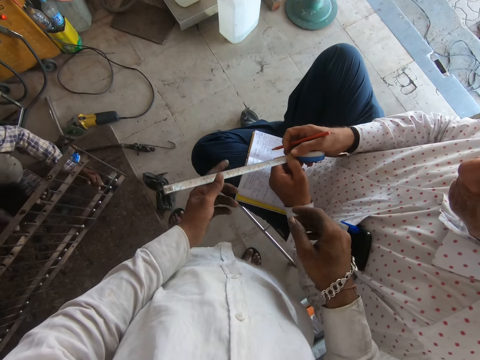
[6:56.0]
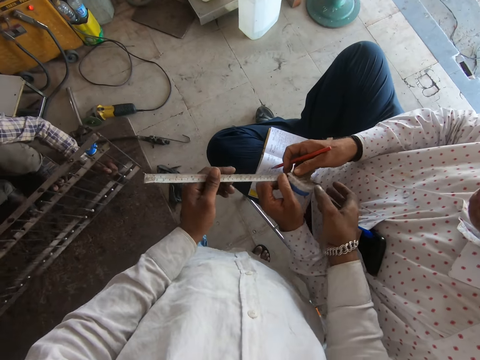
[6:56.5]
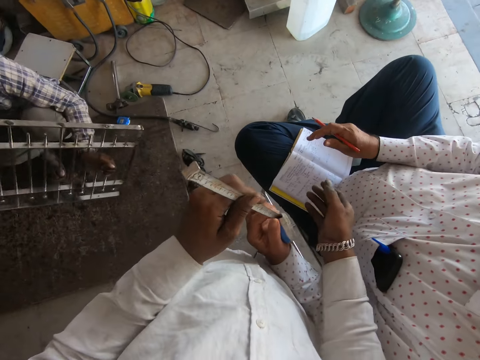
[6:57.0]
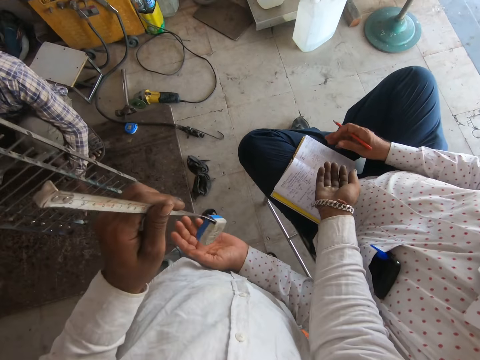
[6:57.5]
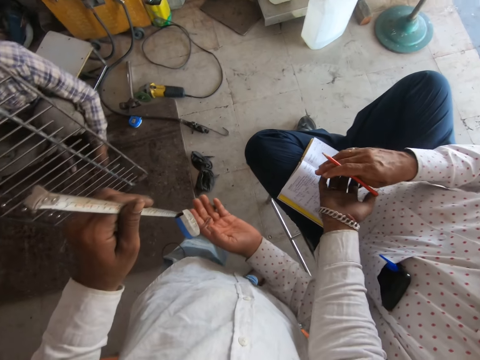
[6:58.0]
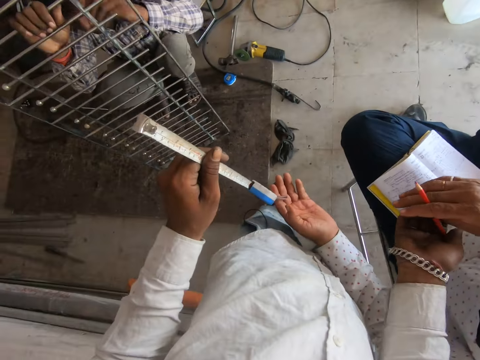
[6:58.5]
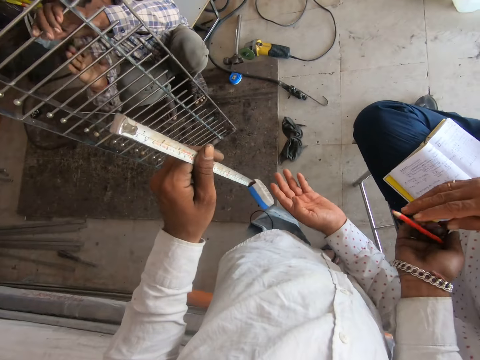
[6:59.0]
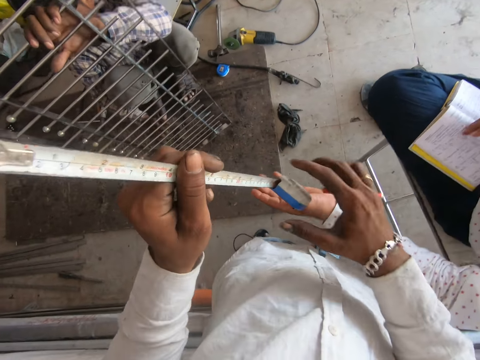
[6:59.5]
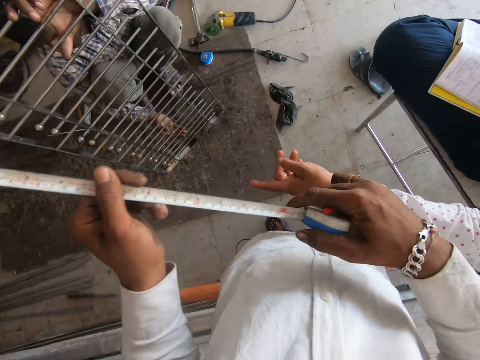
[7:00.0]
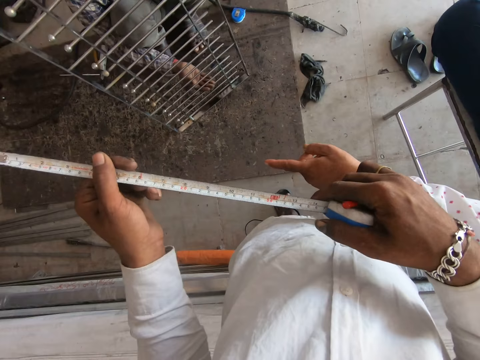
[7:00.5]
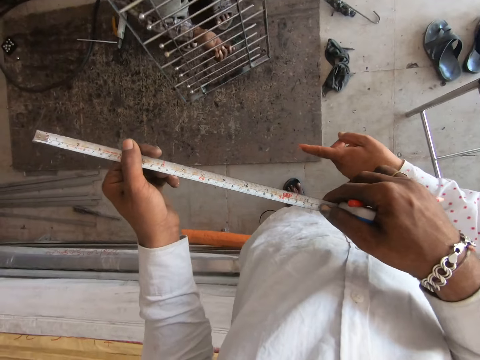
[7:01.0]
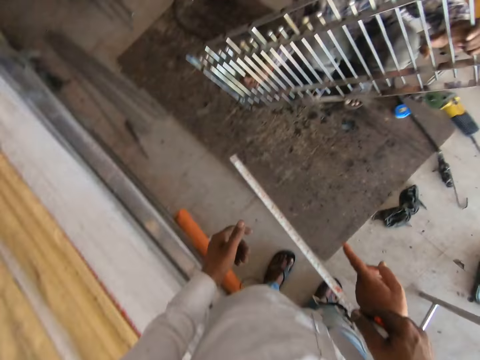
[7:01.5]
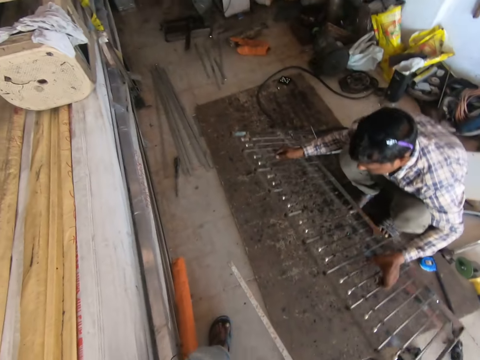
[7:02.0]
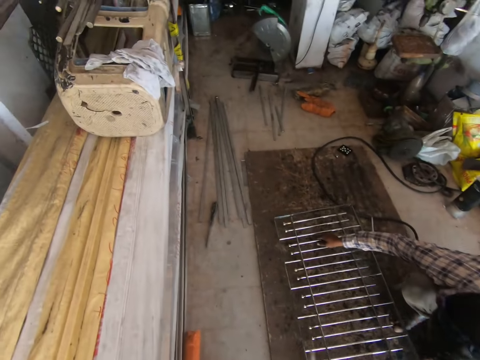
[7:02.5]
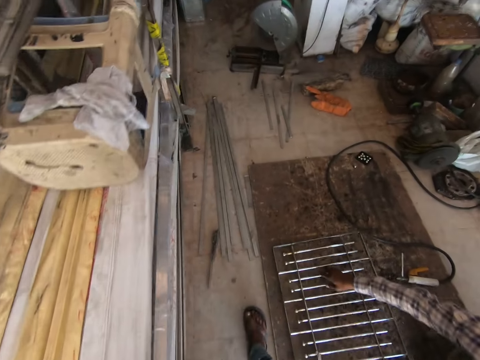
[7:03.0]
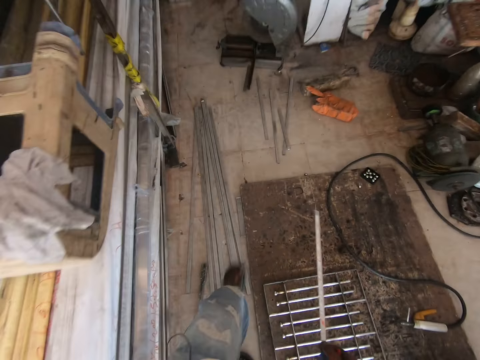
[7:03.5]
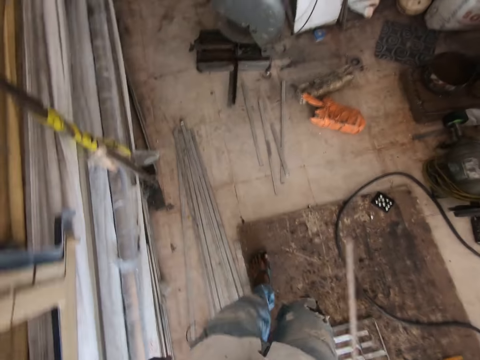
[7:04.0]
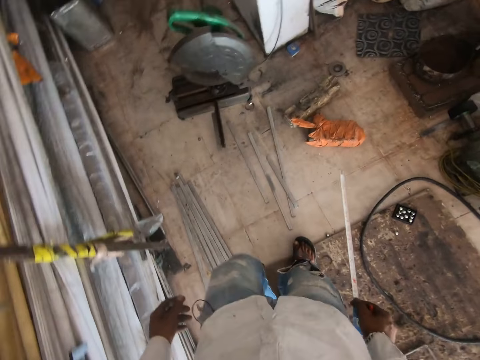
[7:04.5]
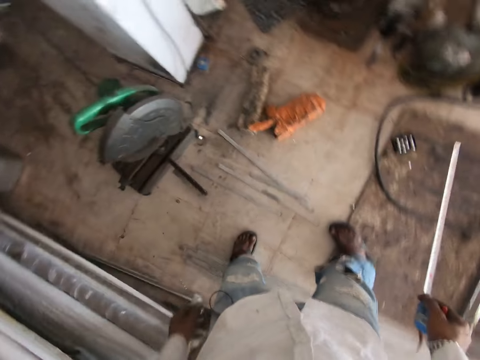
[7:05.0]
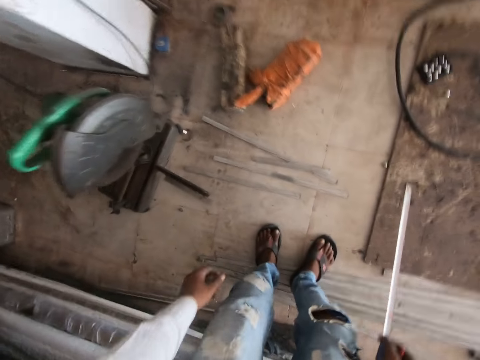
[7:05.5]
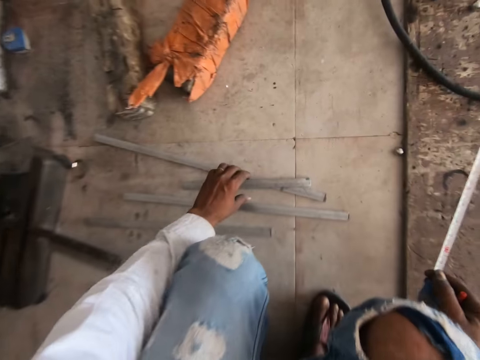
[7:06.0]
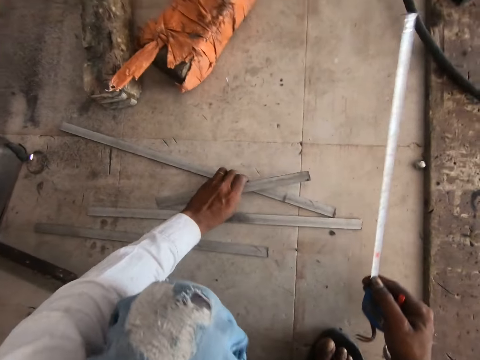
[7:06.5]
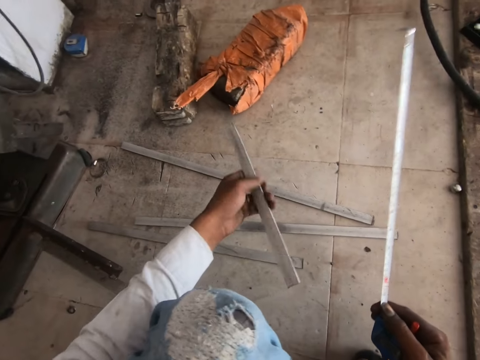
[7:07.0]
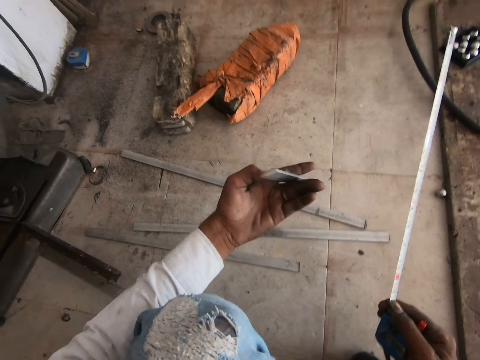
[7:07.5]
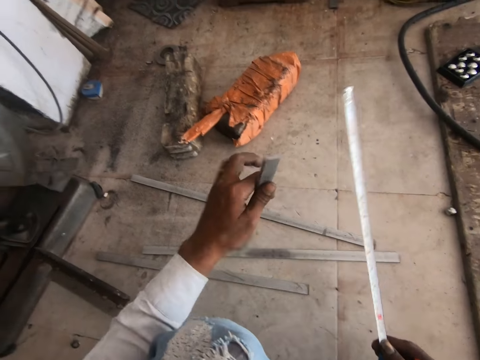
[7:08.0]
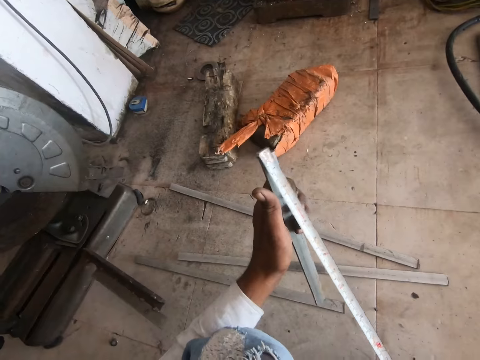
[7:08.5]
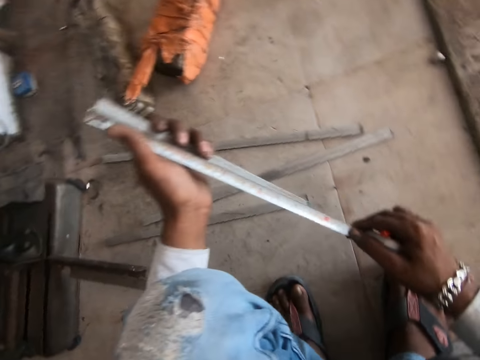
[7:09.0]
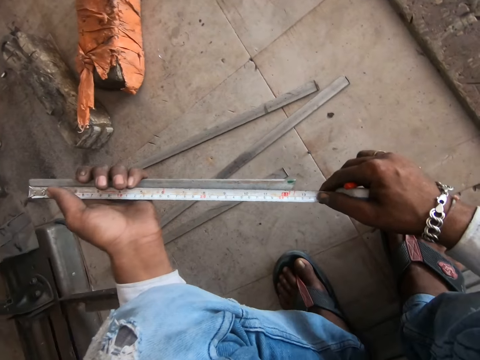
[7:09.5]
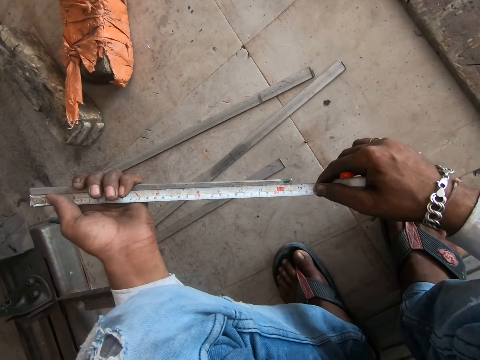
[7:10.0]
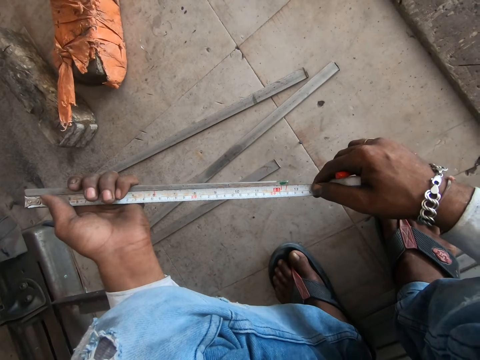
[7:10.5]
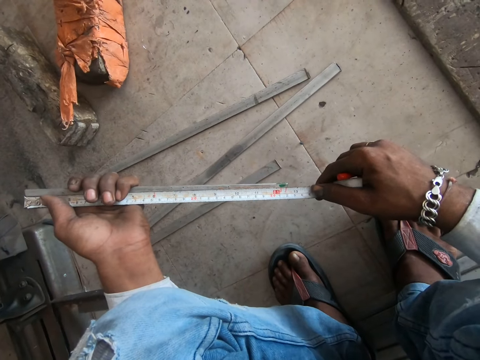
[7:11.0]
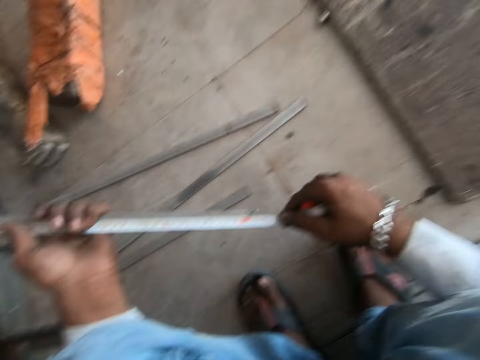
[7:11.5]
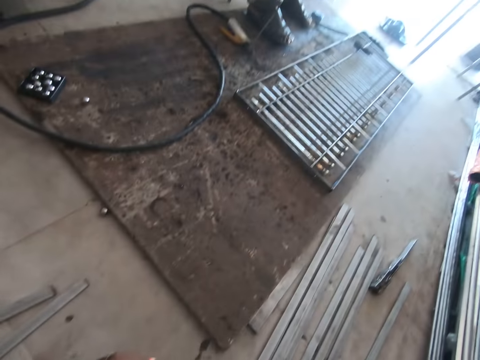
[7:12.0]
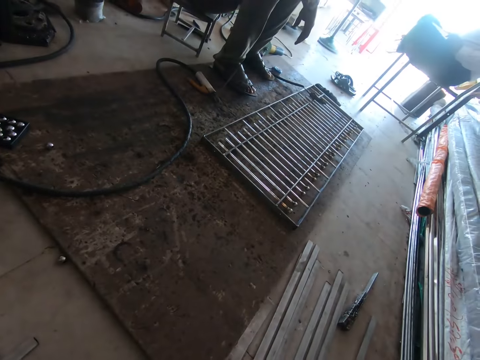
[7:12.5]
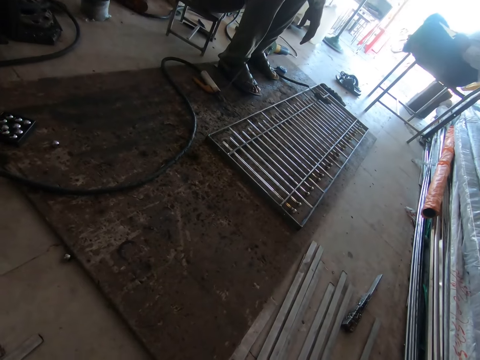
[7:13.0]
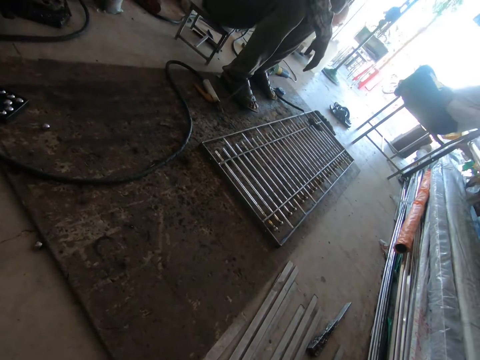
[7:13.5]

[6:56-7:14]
A man puts the rail upright on the floor. The camera wearer takes the tape measure from another man. They take the pencil from the other man. The other man makes gestures by hand. The first man lays the rail on the floor. The camera wearer moves around the workshop. They squat on the floor. They pick a steel metal bar from the floor. They rotate the metal bar in hand. They measure the metal bar with the tape measure. They speak to the other man.

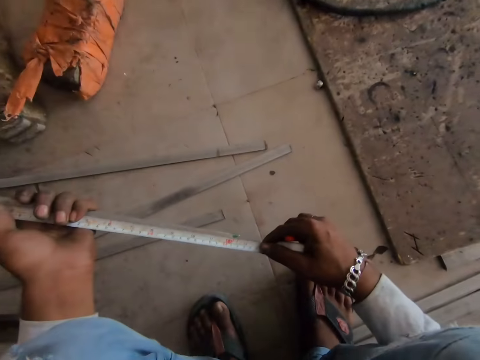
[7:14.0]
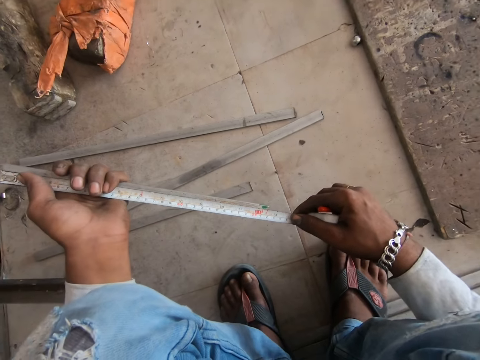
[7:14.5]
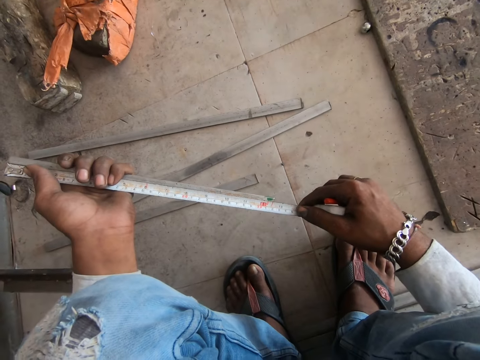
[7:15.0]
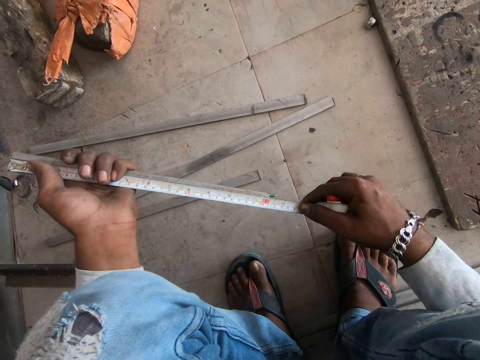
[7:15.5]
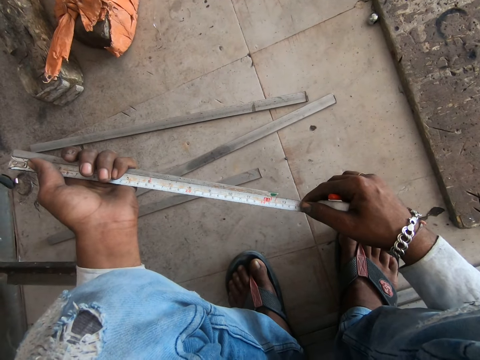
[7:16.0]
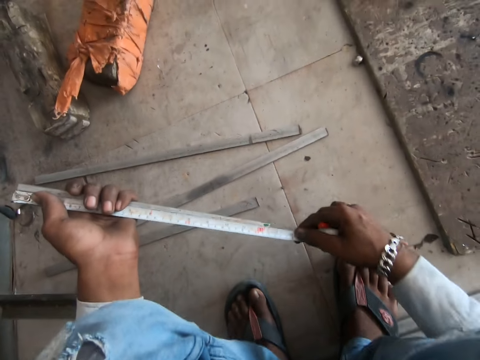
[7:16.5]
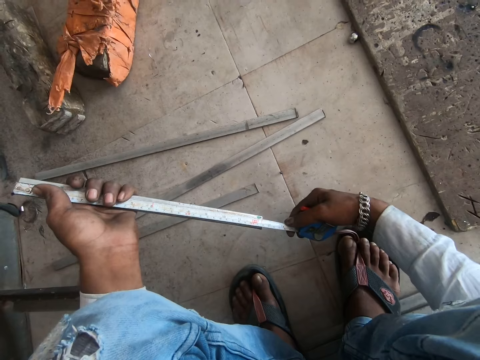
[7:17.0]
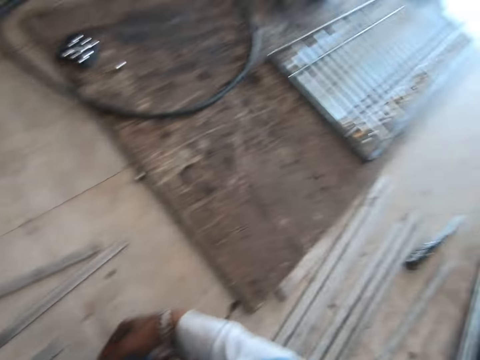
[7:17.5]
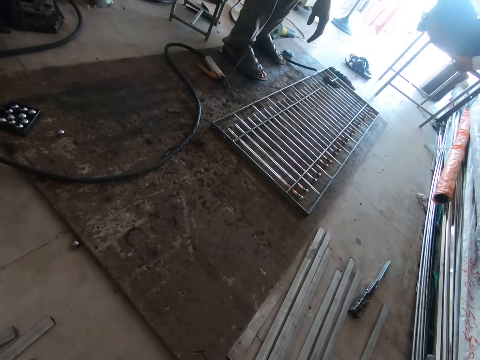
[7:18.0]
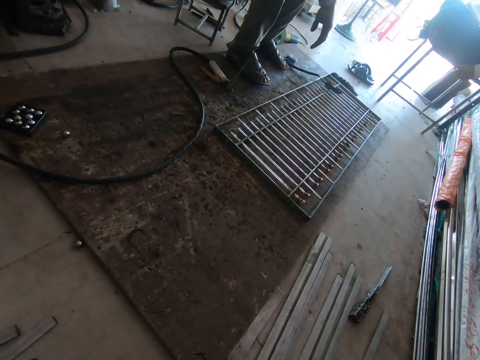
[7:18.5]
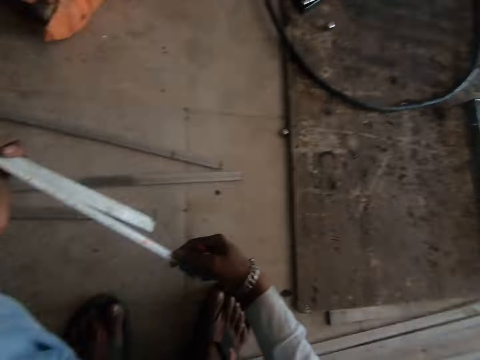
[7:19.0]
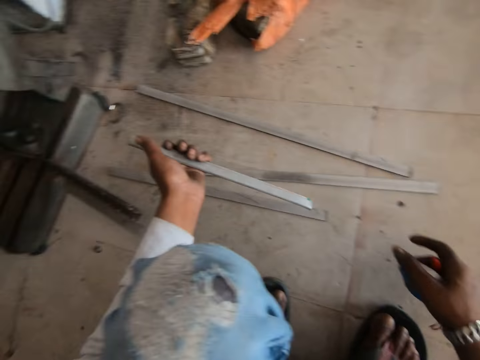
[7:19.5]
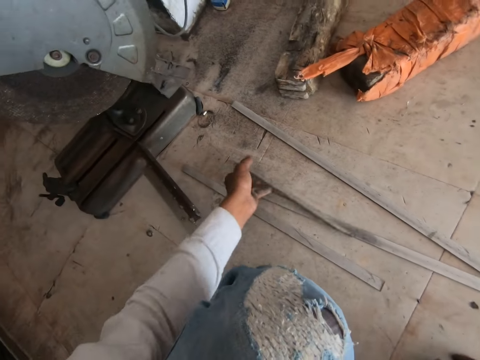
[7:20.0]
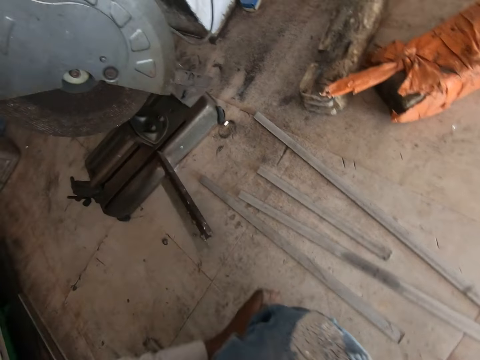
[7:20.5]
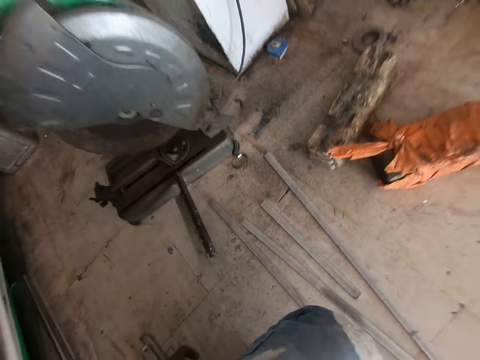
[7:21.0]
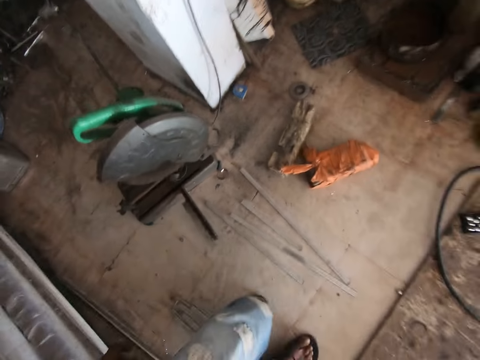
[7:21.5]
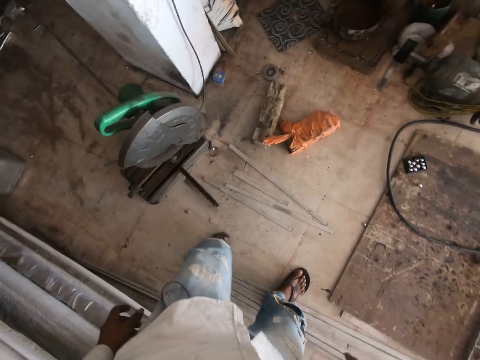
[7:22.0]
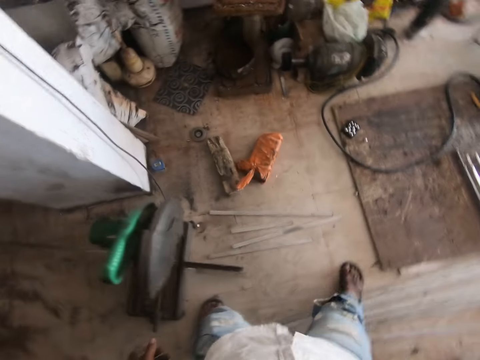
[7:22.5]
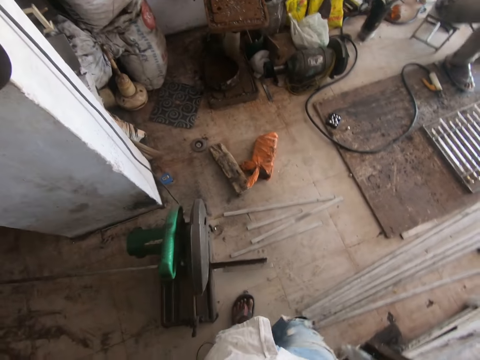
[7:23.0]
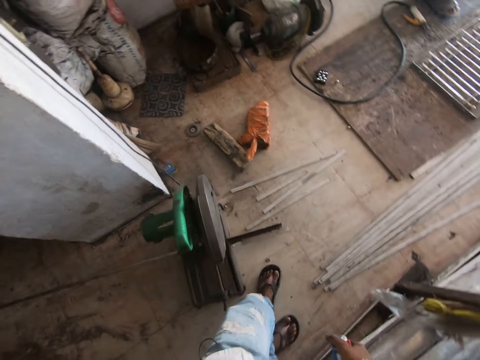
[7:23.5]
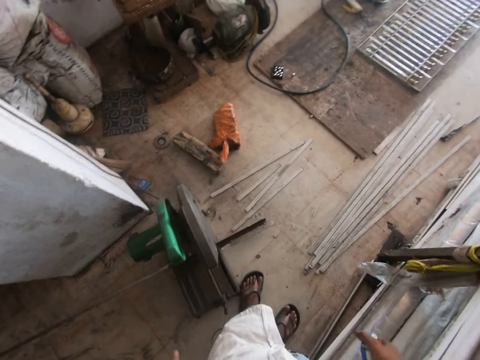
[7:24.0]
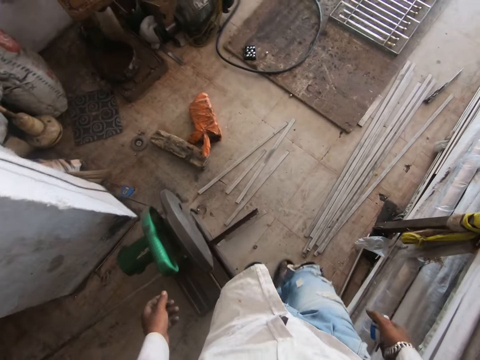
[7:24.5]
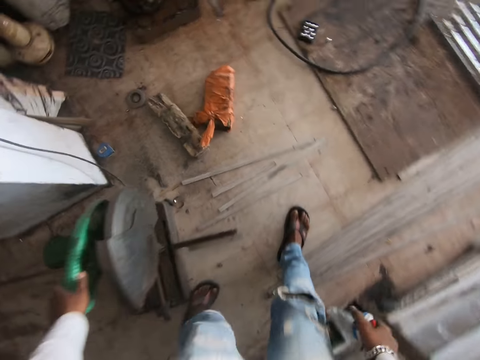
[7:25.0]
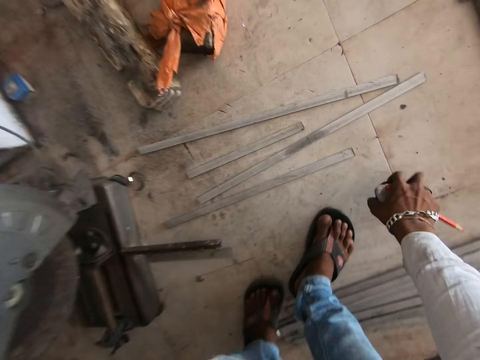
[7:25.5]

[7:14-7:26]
The camera wearer looks around the workshop. A man speaks to the camera wearer. The camera wearer looks around the workshop. They remove the tape measure from the metal bar. They drop the metal bar on the floor. They stand from the floor. They move to the grinding machine.
